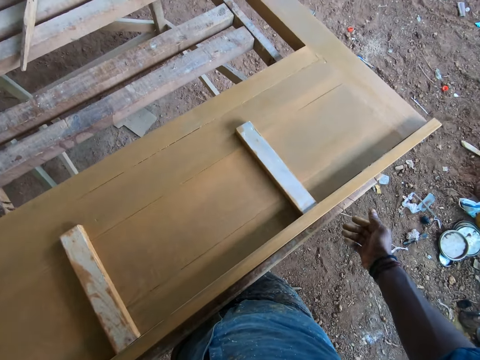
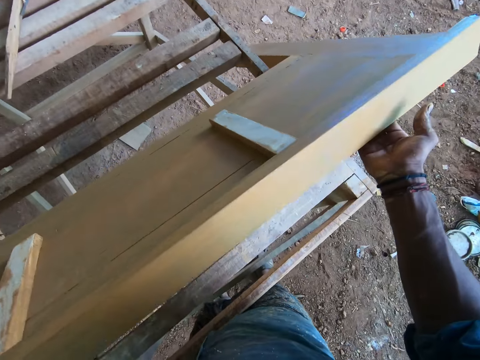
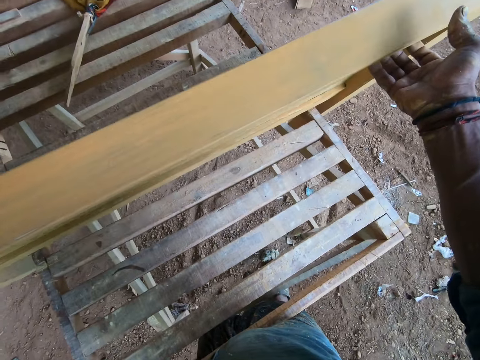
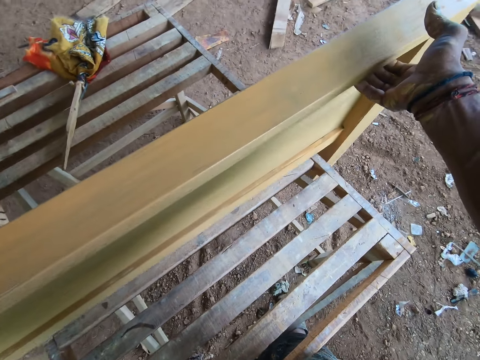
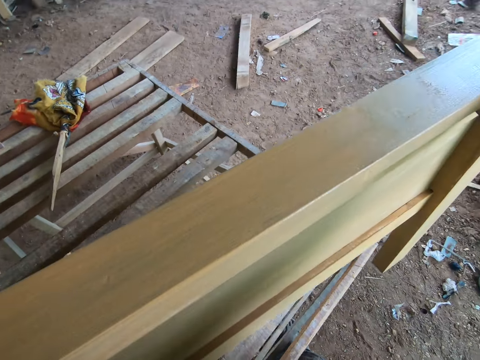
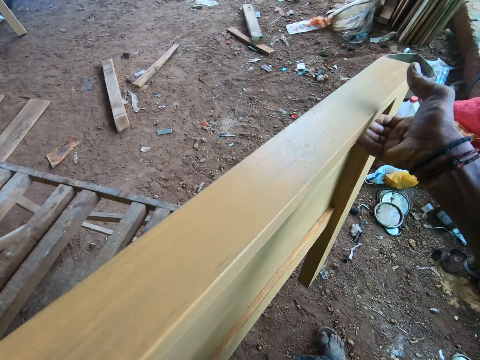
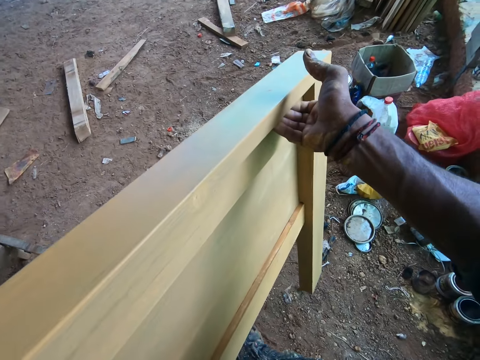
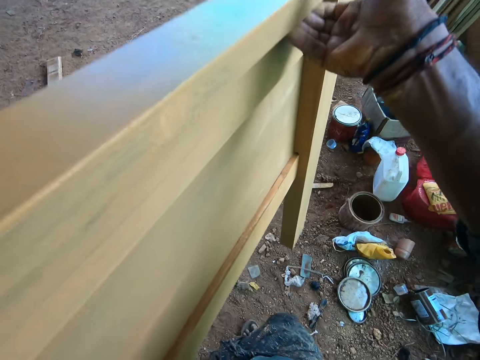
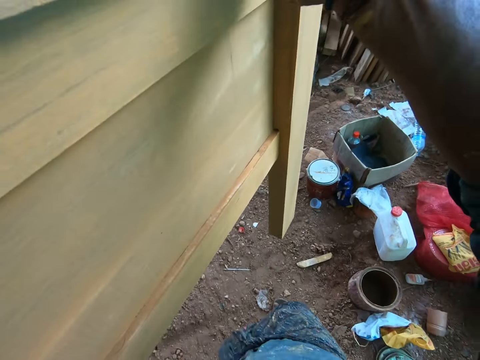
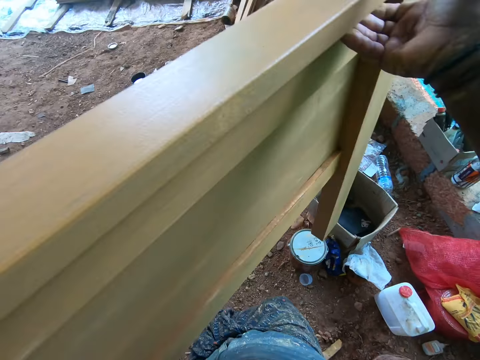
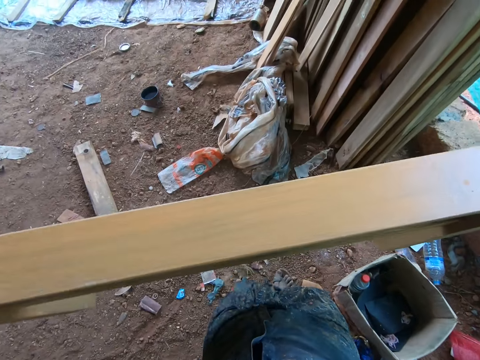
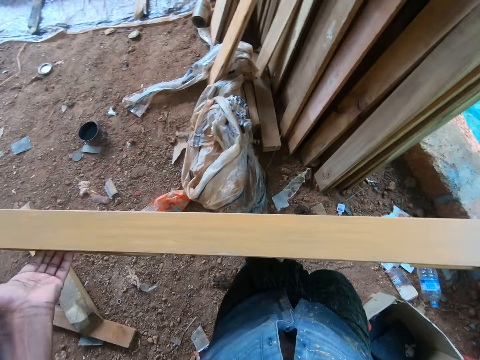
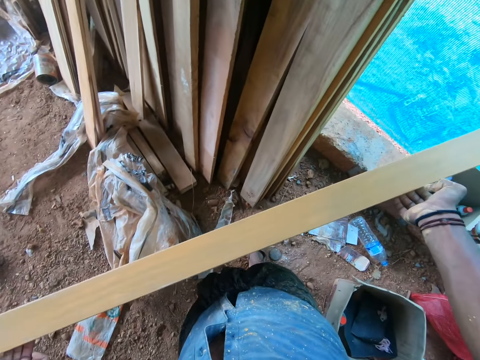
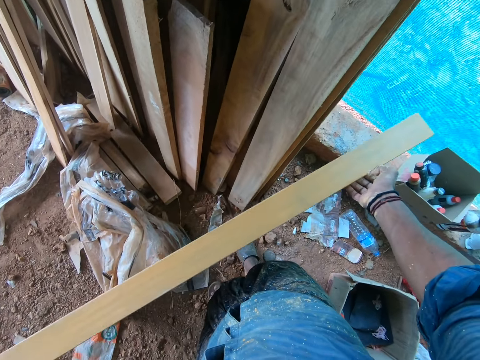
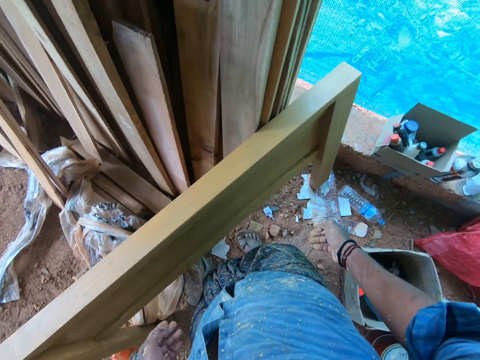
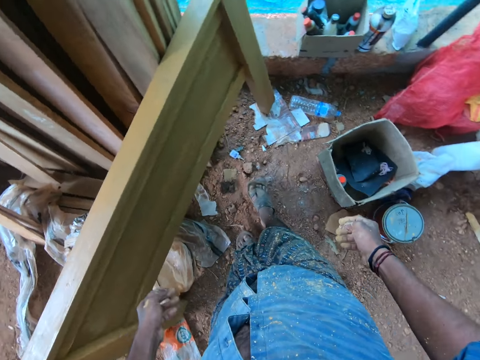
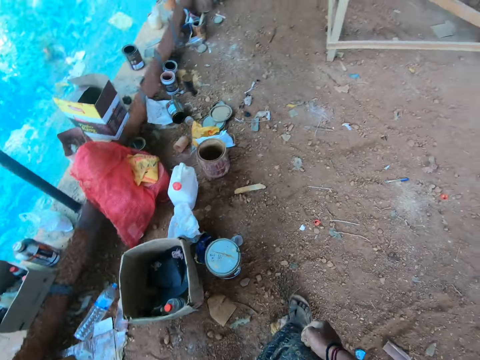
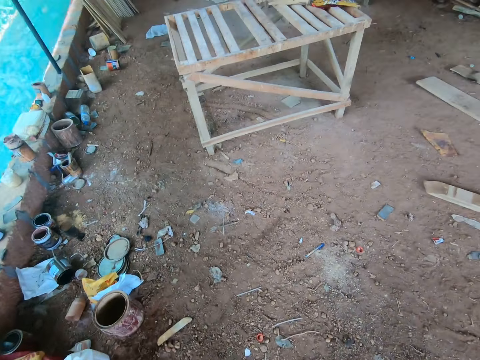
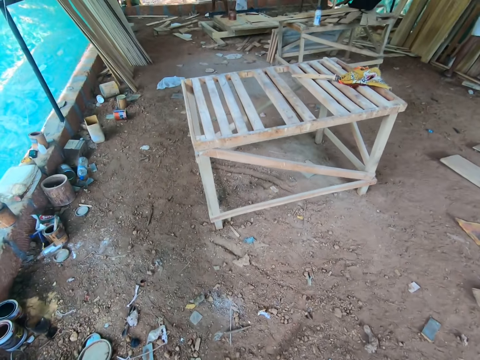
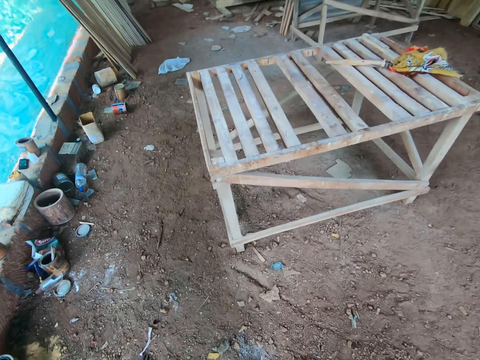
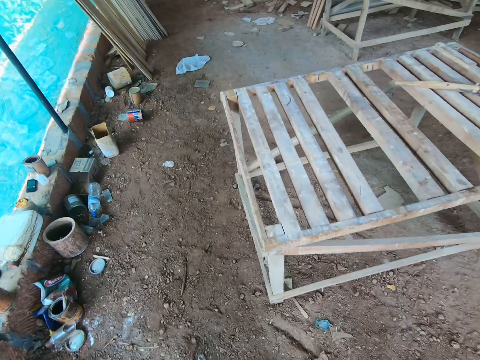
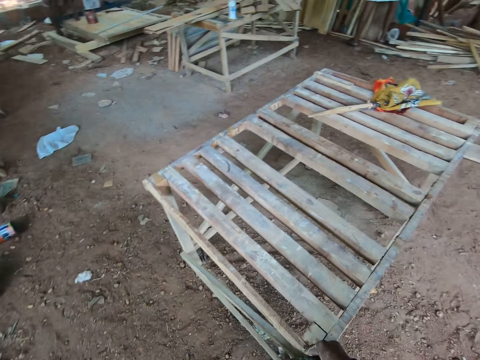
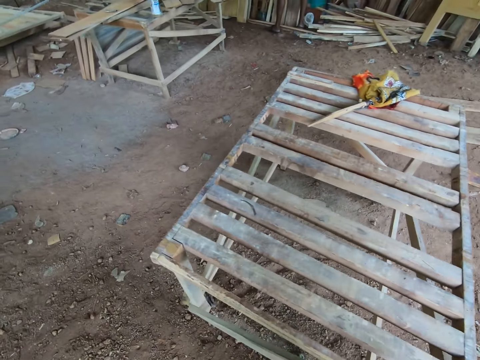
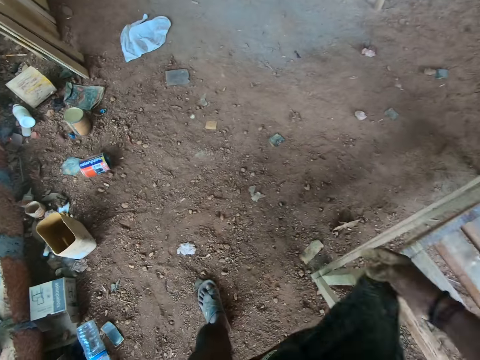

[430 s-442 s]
The camera wearer pulls the wooden frame with both hands. They lift the wooden frame with both hands. They walk around. They carry the wooden frame with both hands. They put down the wooden frame. They walk around.

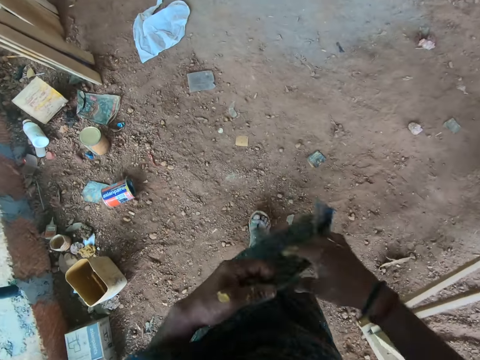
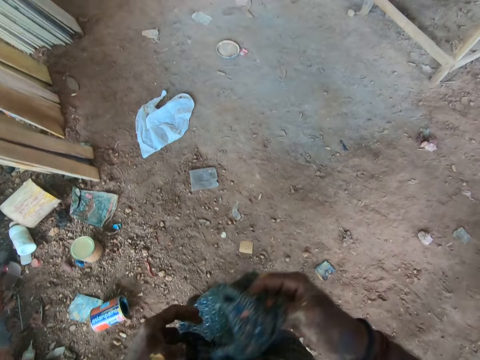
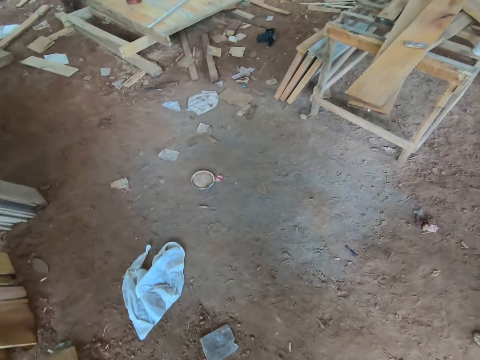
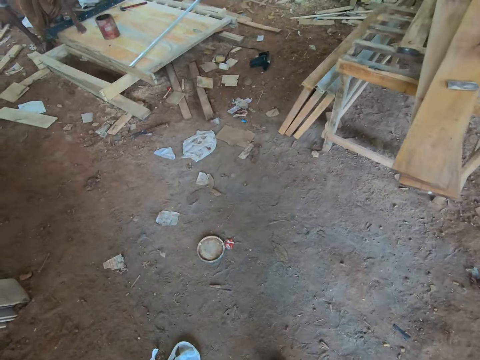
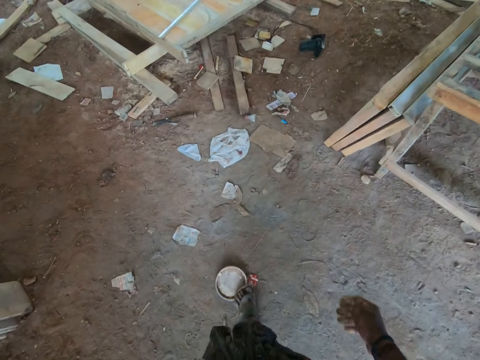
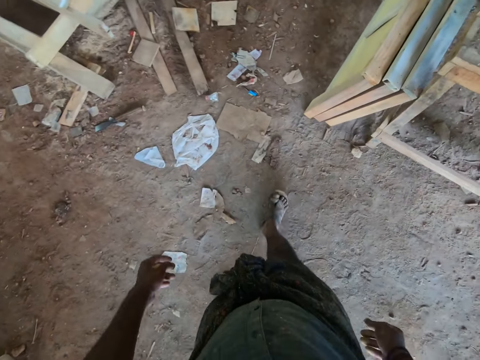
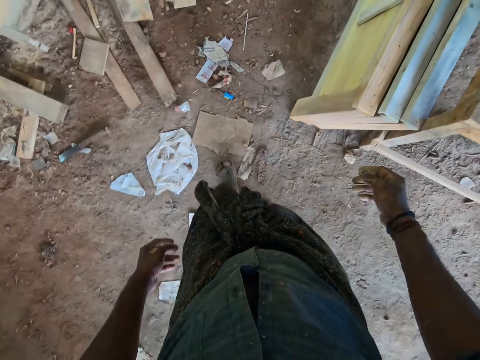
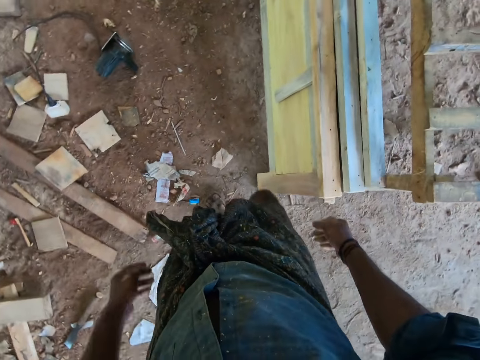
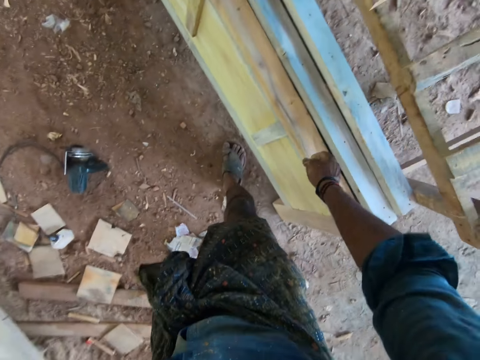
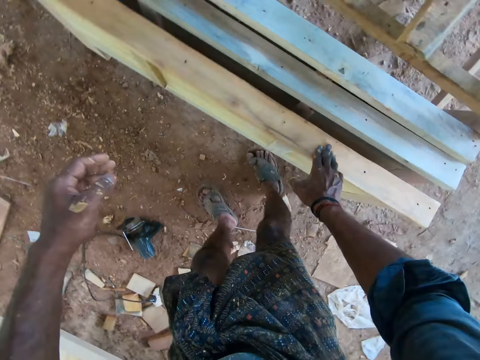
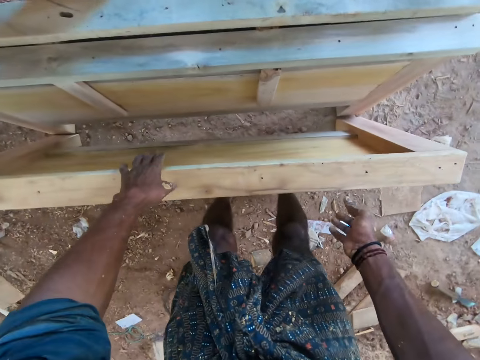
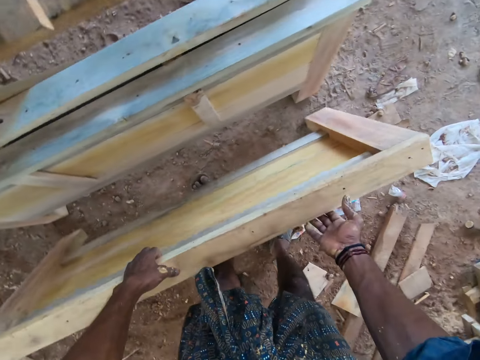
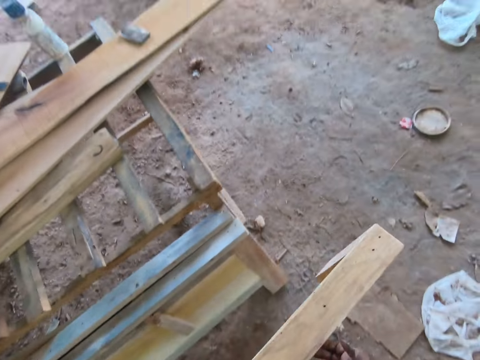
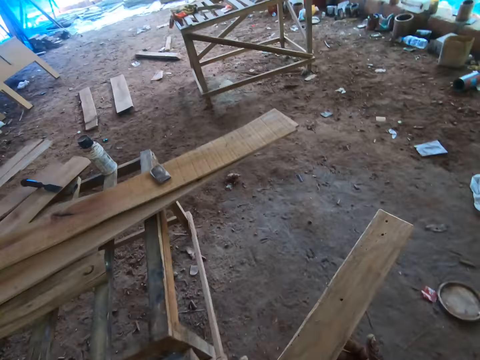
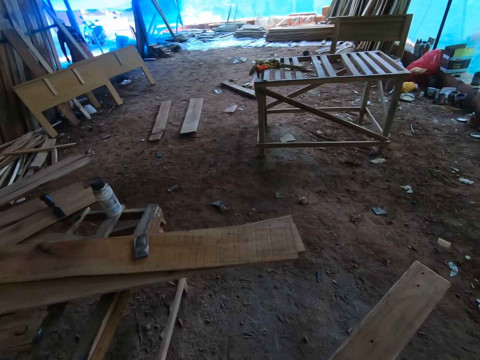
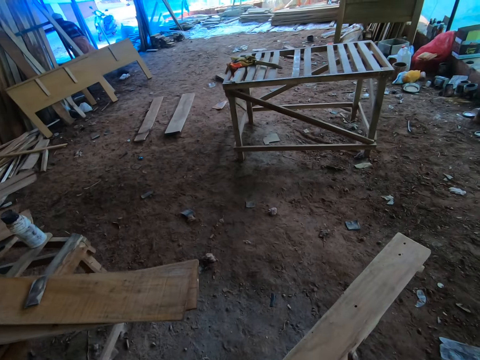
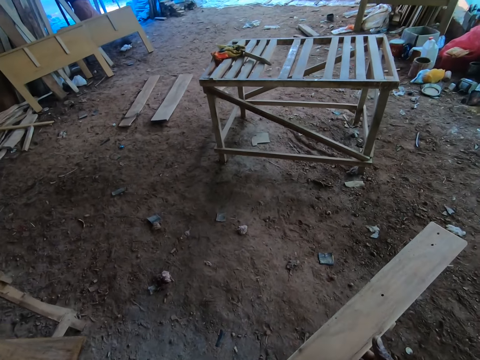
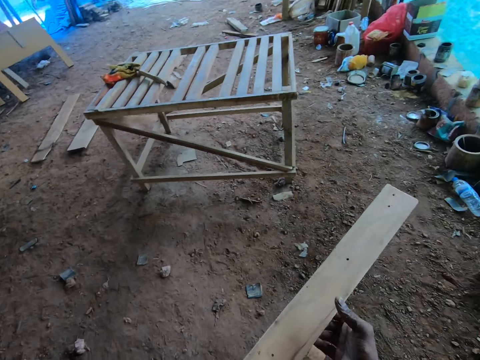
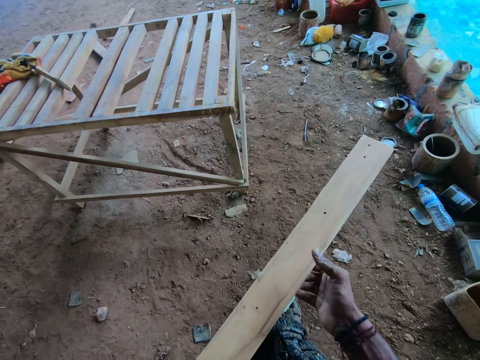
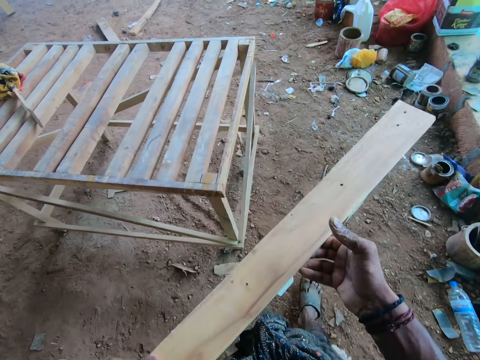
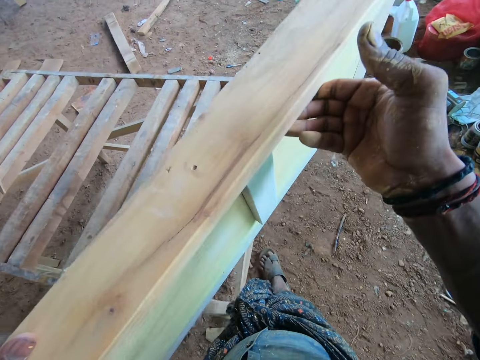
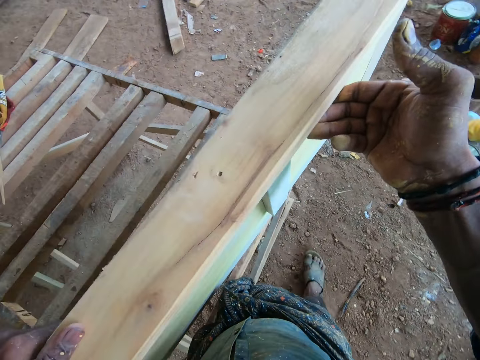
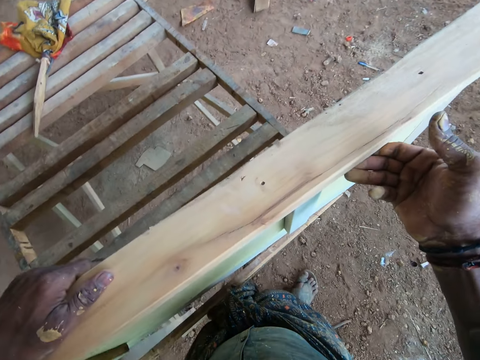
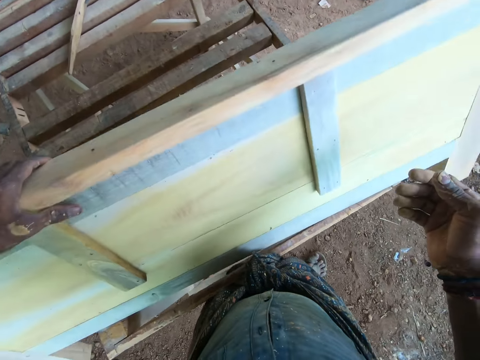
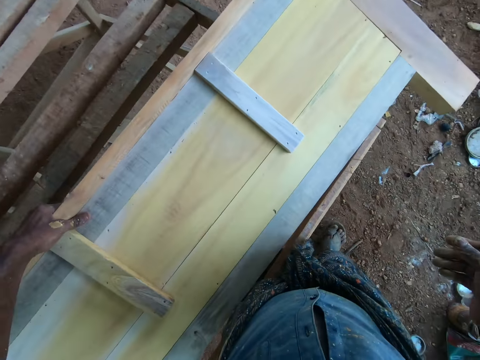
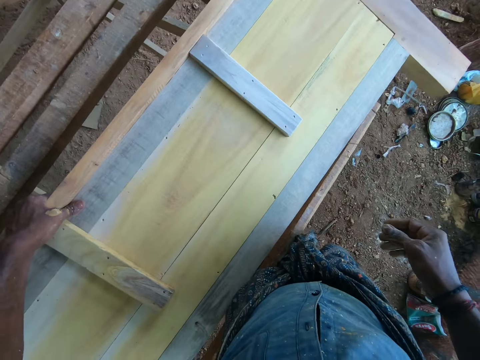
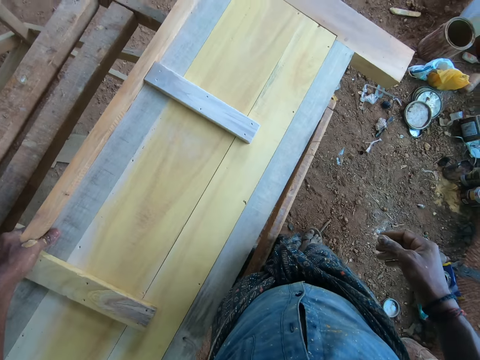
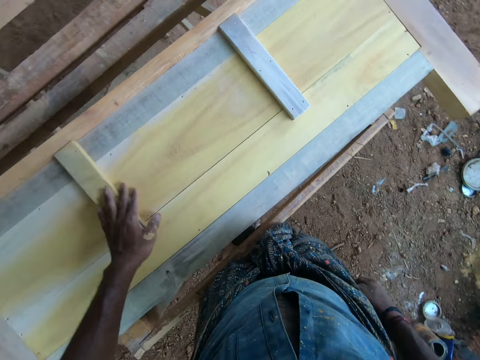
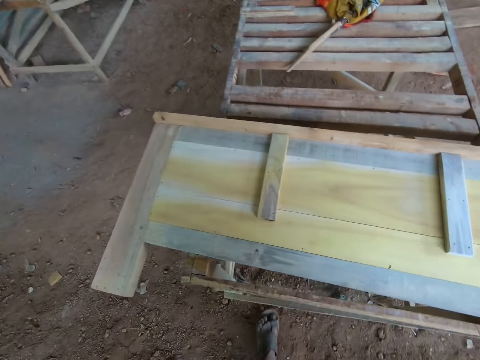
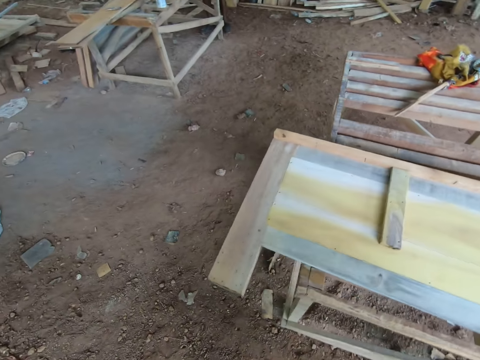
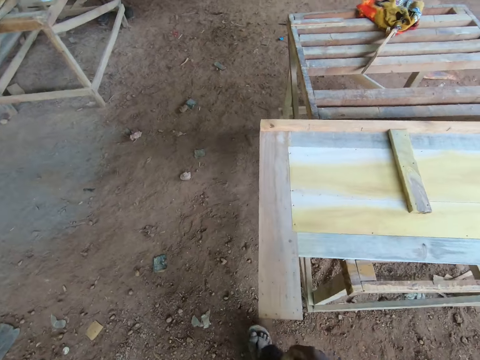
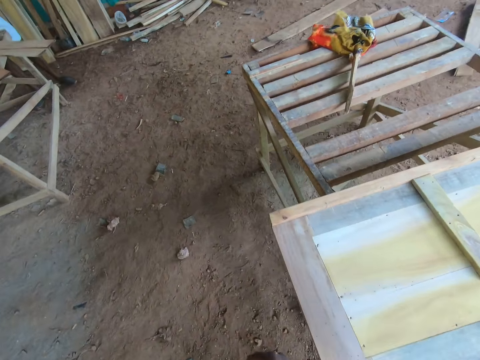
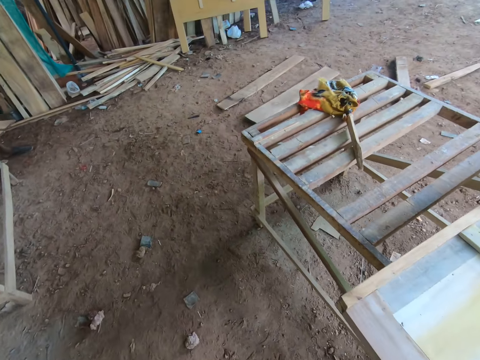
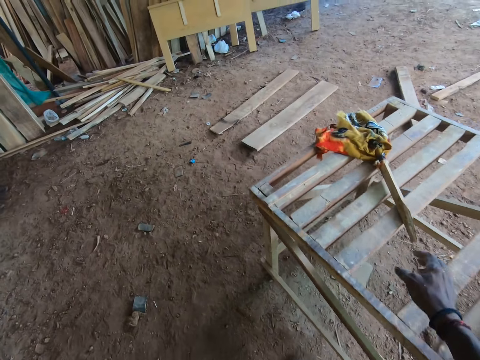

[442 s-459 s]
The camera wearer folds a garment. They tighten the wrapper in the waist. They clear the throat. They grab another timber board. They hold the wooden frame with both hands. They carry the wooden frame with both hands. They lift up the wooden frame with both hands. They lay the wooden frame on a stand. They walk around.
